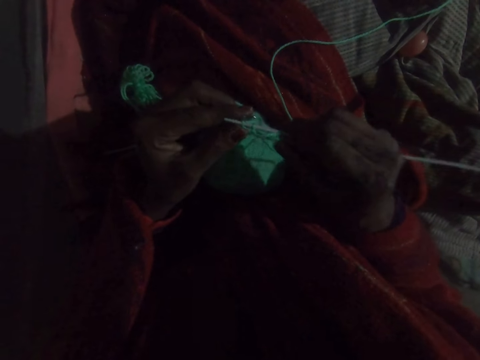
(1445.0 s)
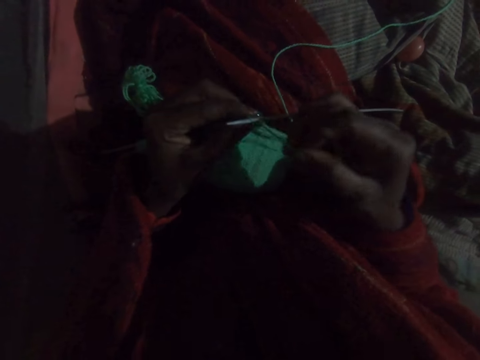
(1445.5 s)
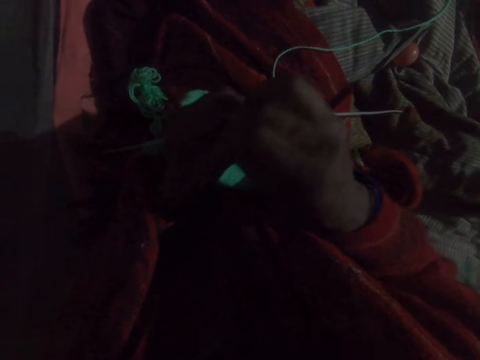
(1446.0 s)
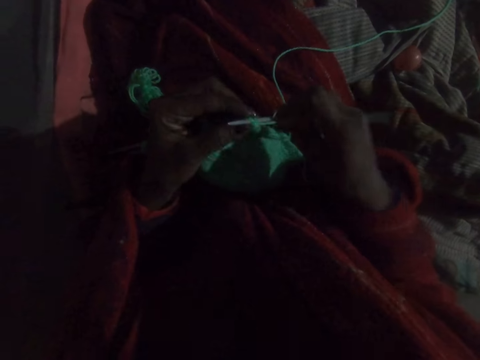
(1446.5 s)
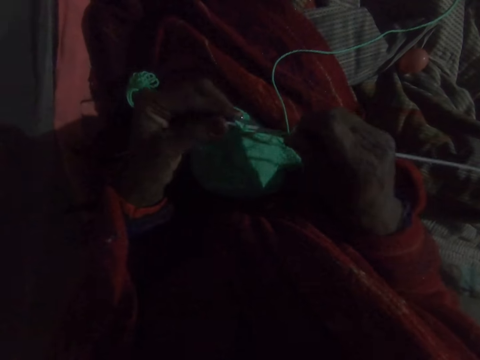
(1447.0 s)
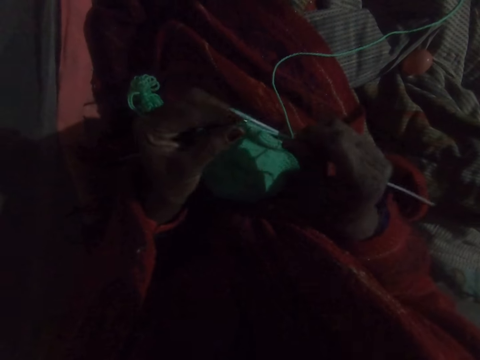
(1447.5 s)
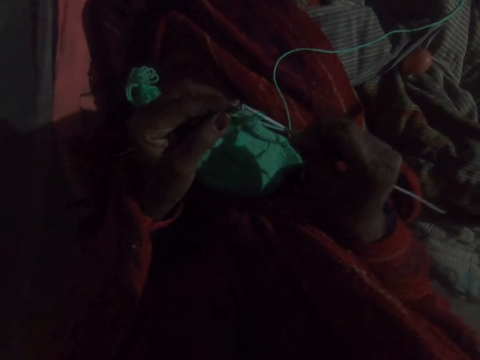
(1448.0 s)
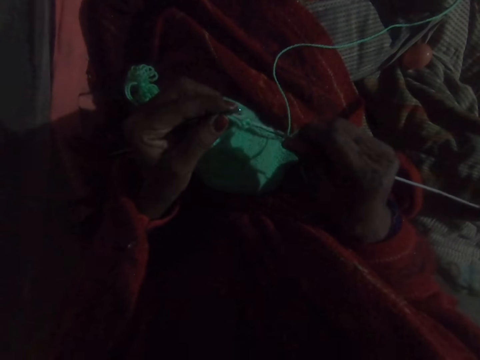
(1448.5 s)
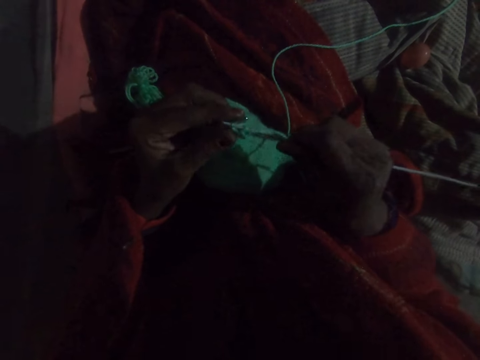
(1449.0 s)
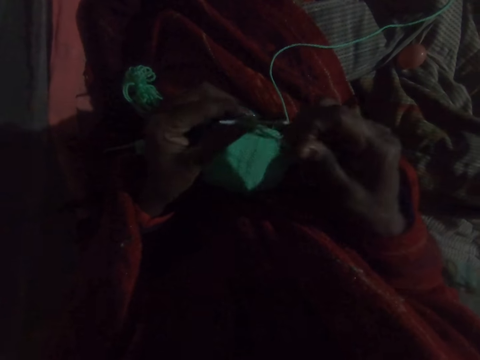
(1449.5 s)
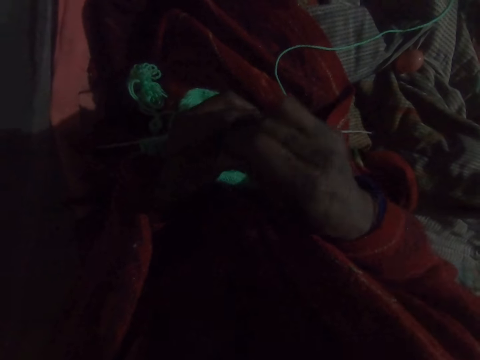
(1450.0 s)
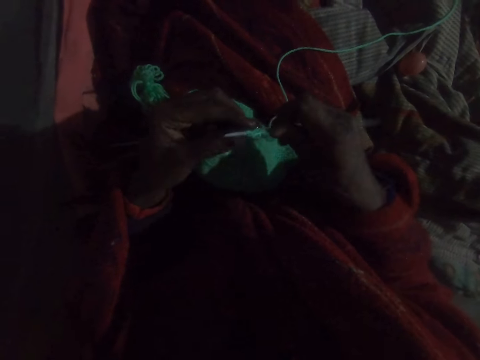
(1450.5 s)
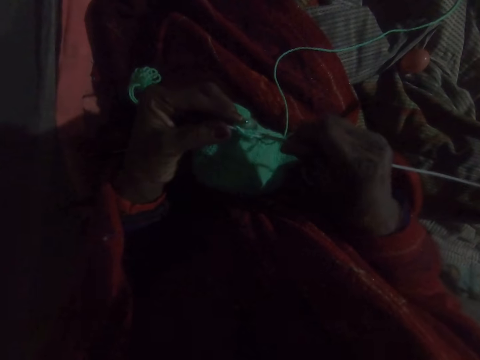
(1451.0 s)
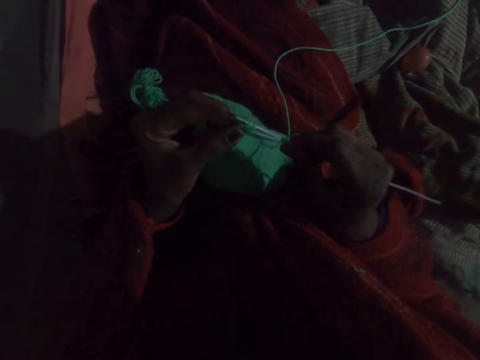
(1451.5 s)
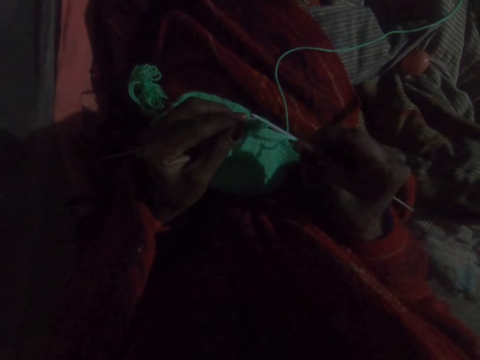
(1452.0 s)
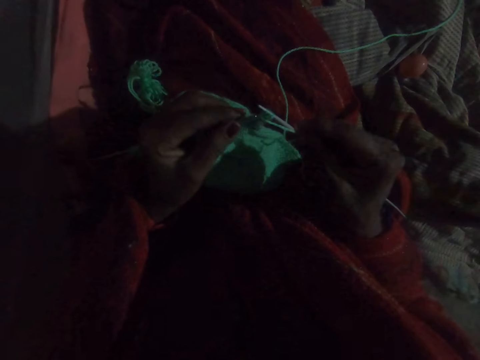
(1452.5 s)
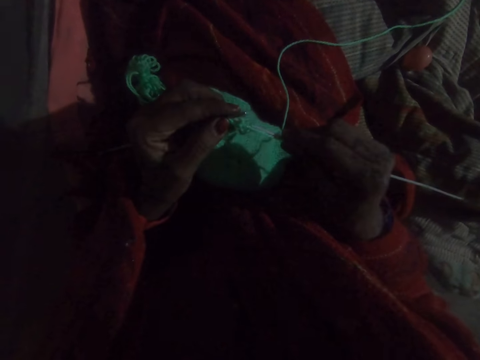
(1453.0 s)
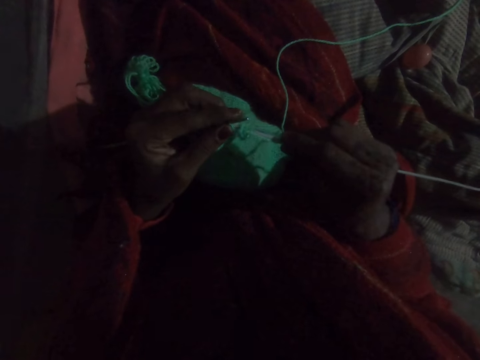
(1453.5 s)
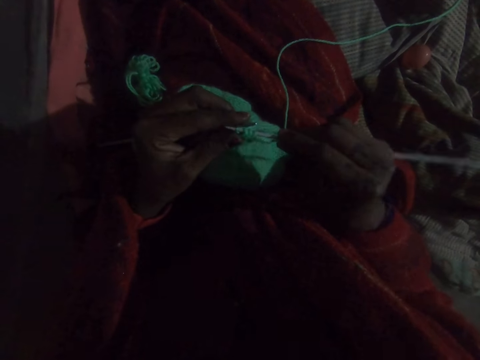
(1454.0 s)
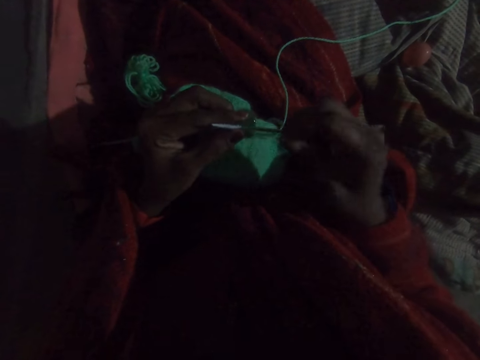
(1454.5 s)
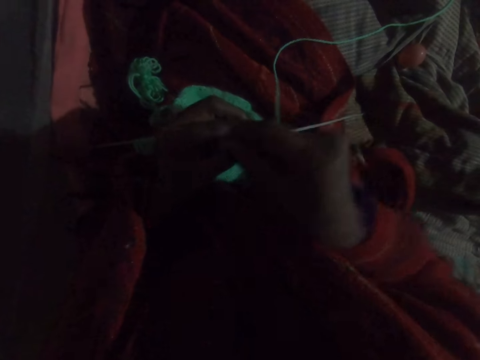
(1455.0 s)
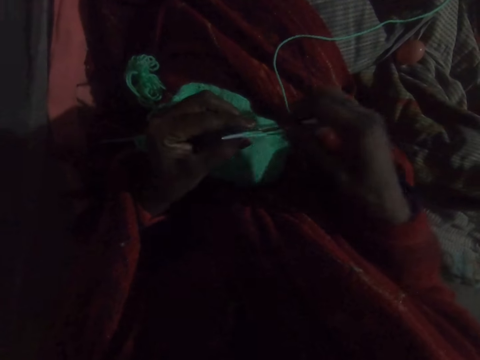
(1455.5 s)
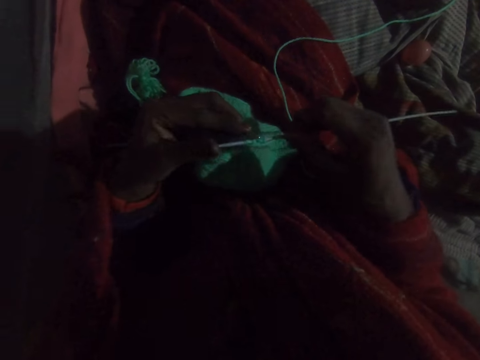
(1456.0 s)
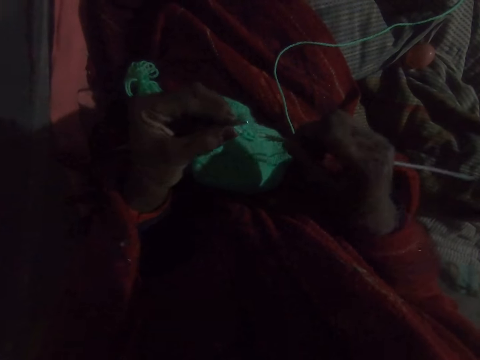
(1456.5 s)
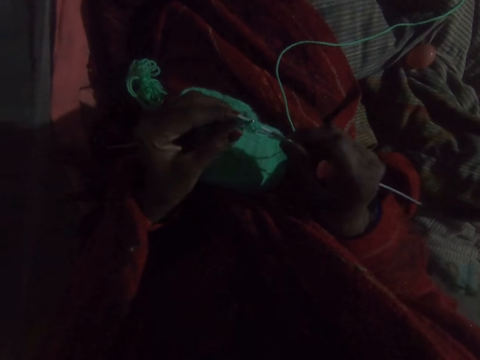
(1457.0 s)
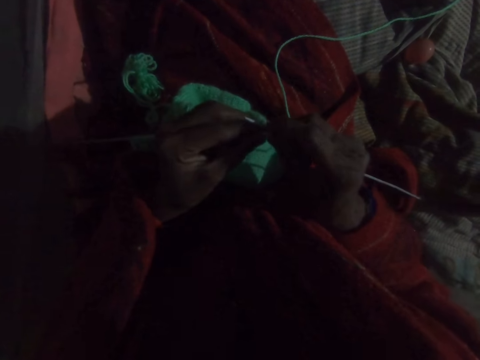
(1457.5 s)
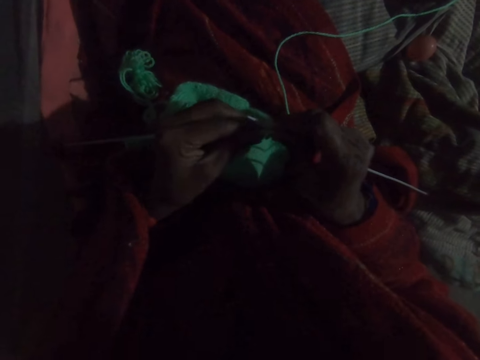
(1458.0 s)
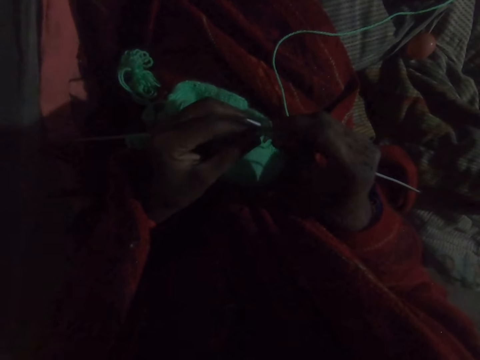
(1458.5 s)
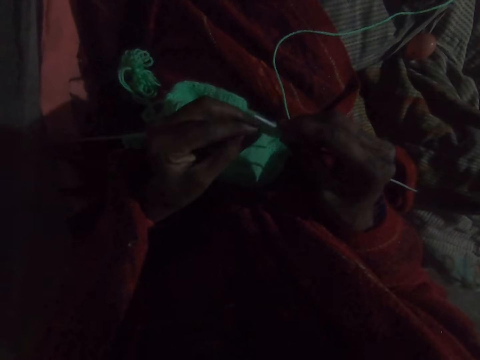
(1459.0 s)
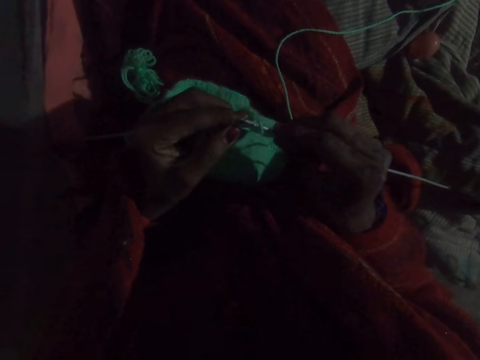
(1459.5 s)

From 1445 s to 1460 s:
The camera wearer takes a round thread. They knit a woolen cloth. They take the round thread and knit the woolen cloth. They take the round thread and knit the woolen cloth.

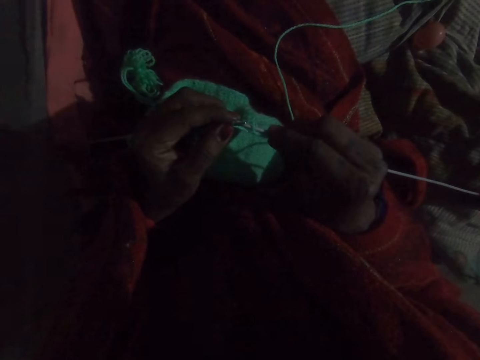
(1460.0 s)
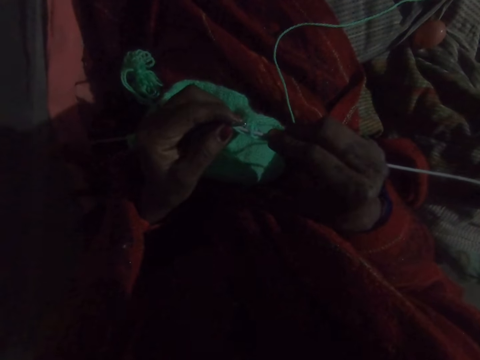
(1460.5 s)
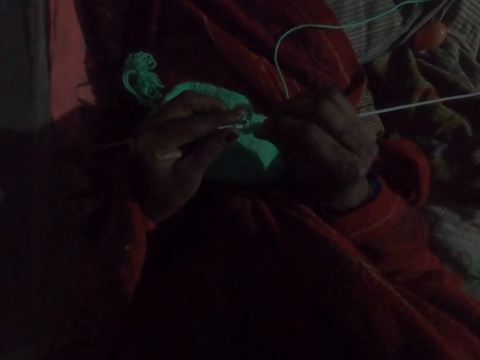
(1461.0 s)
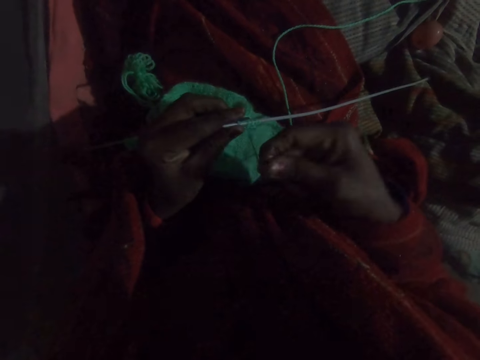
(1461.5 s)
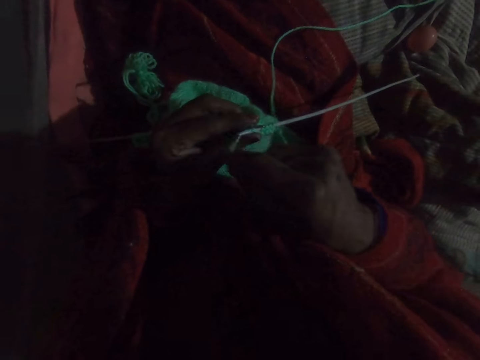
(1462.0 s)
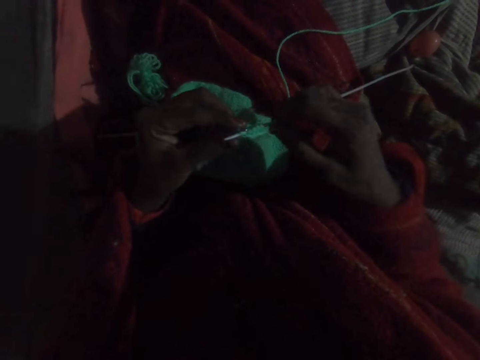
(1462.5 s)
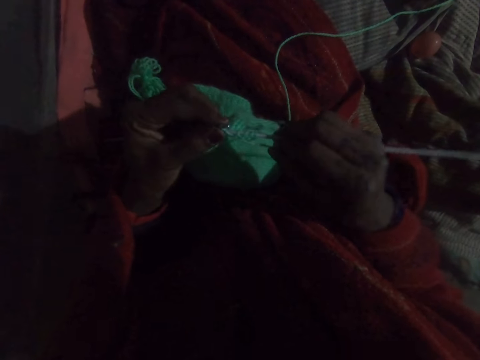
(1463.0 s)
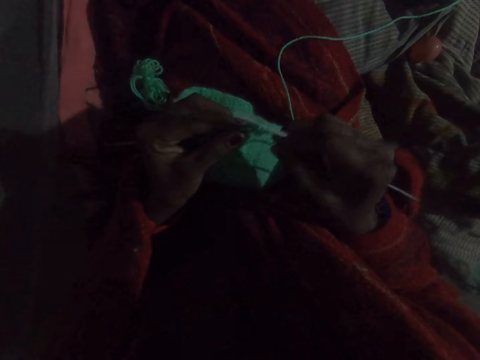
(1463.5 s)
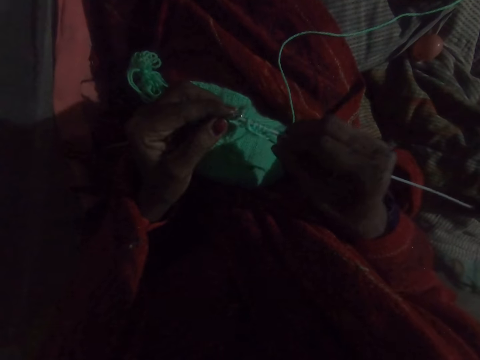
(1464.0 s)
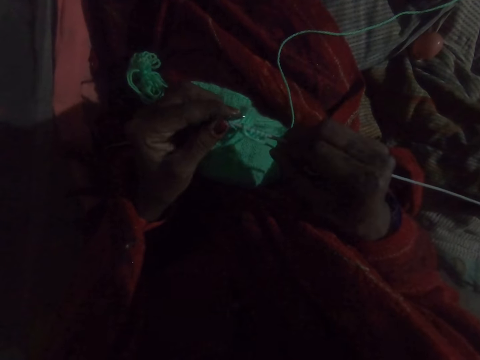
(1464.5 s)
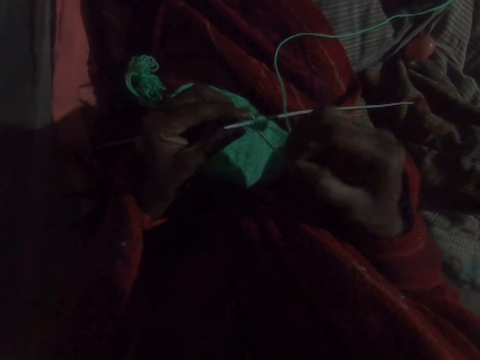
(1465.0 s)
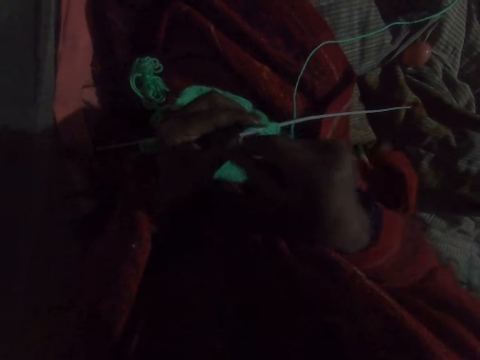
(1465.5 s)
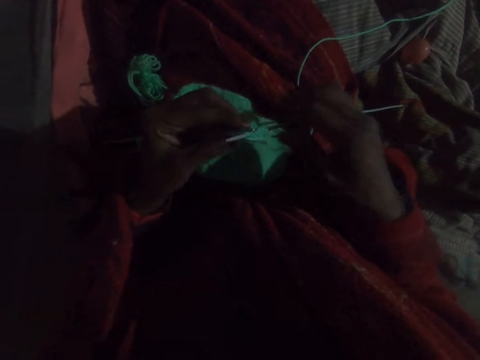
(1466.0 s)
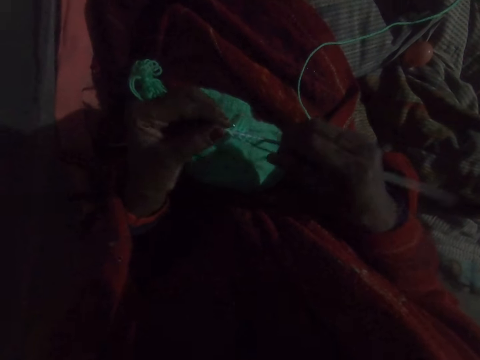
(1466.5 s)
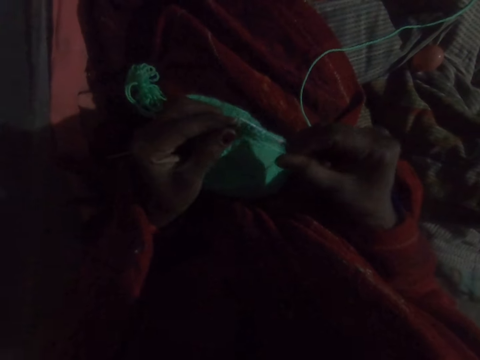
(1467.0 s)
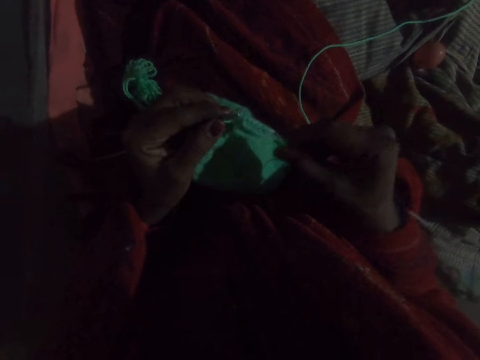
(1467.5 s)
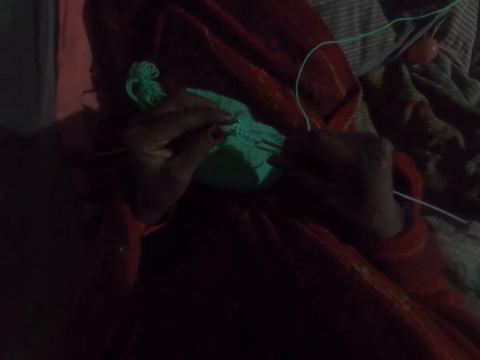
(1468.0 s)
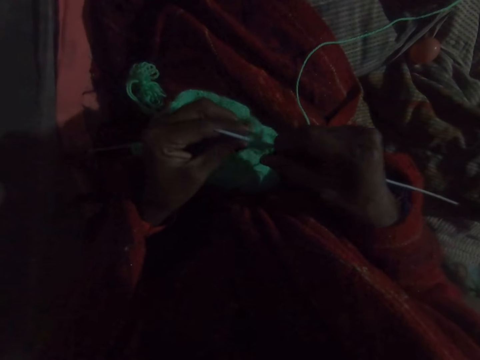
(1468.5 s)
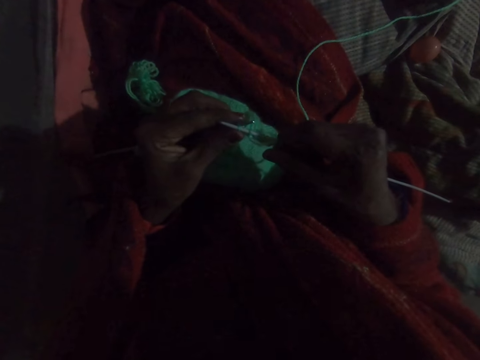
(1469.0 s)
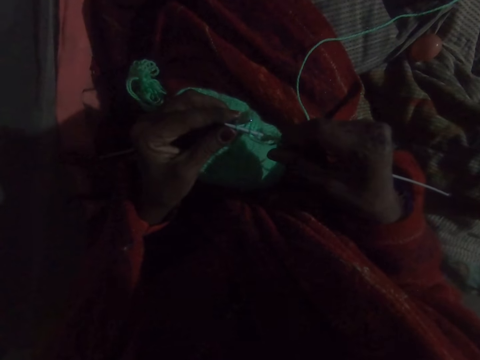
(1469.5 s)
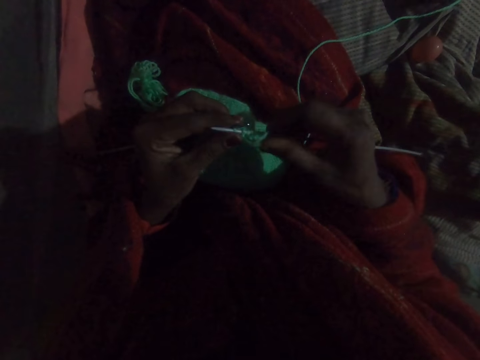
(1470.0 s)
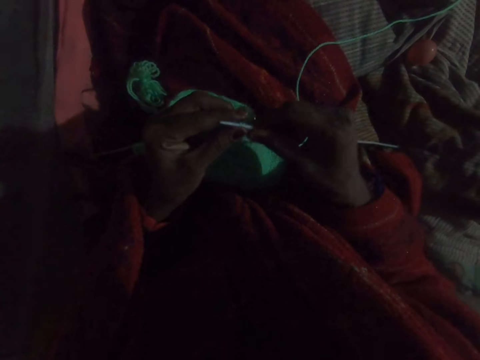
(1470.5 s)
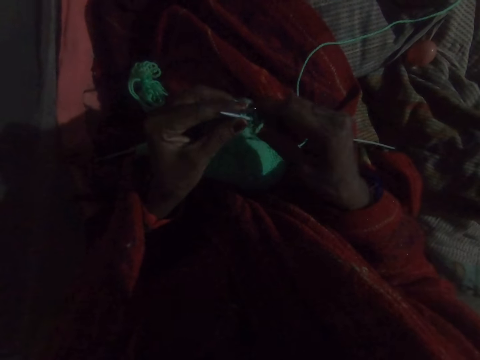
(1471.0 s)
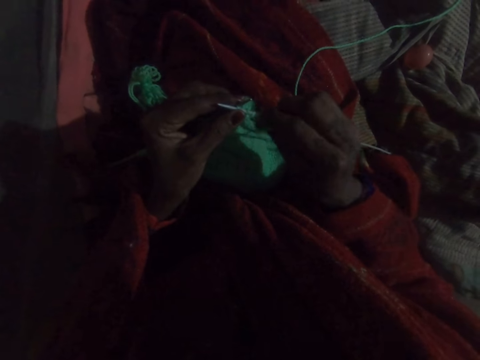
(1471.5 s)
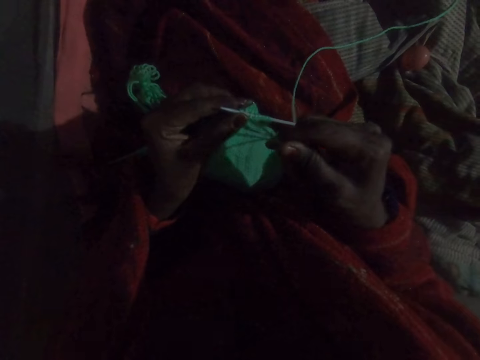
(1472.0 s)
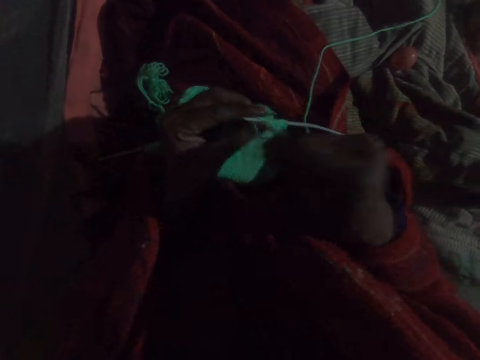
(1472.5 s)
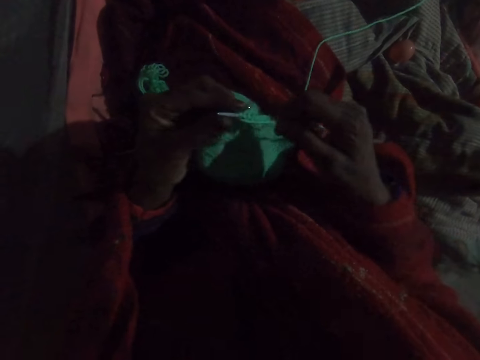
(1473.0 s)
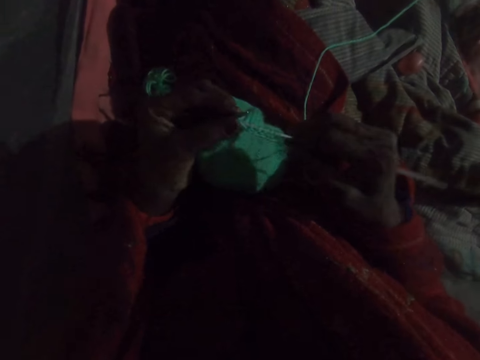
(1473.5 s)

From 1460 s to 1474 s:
The camera wearer takes a round thread. They knit a woolen cloth. They take the round thread and knit the woolen cloth. They take the round thread.
